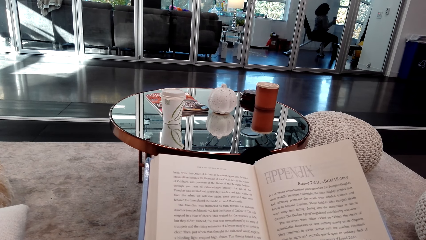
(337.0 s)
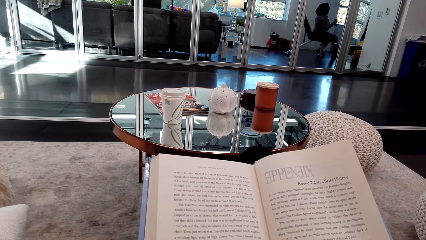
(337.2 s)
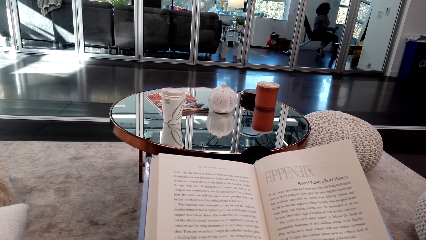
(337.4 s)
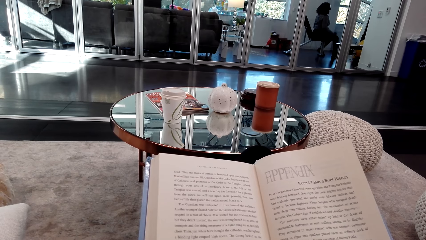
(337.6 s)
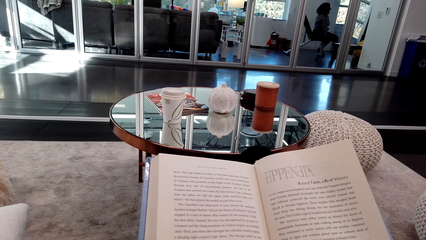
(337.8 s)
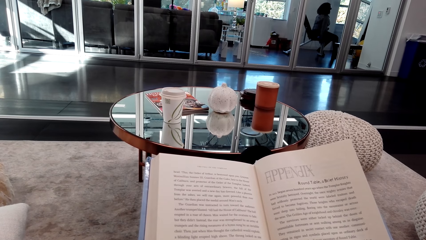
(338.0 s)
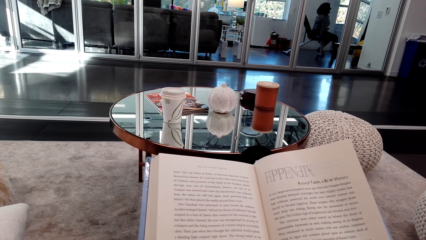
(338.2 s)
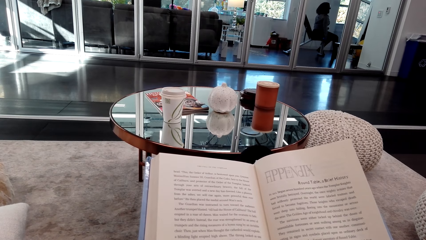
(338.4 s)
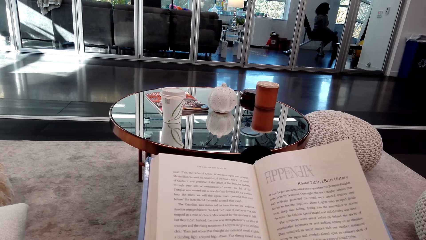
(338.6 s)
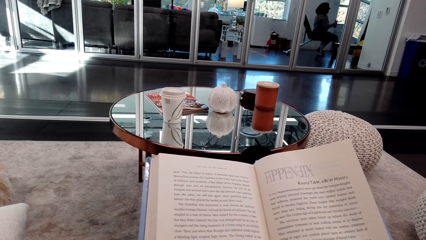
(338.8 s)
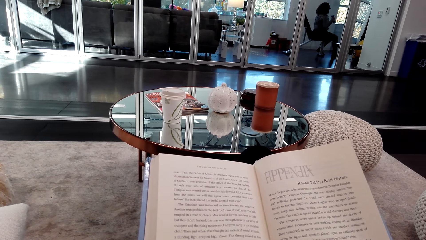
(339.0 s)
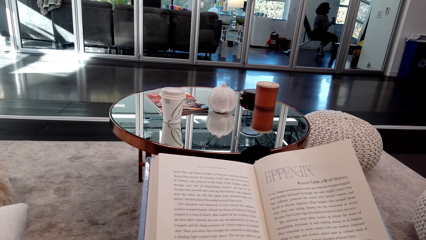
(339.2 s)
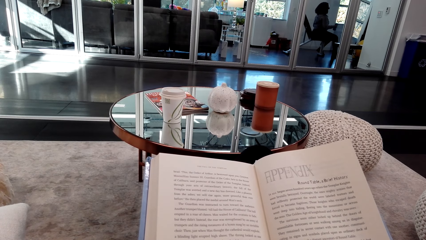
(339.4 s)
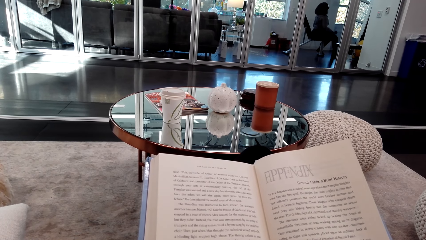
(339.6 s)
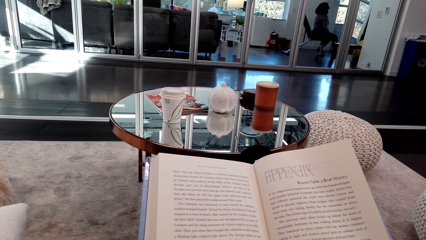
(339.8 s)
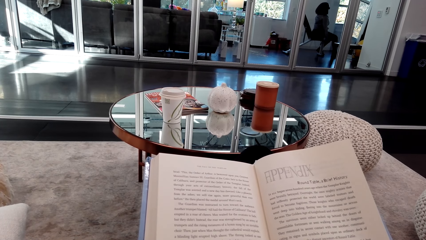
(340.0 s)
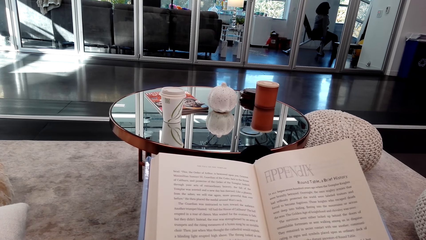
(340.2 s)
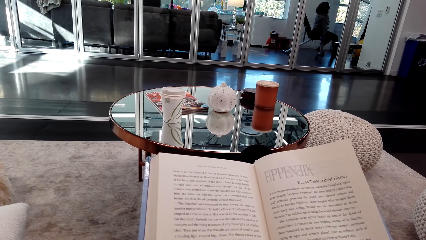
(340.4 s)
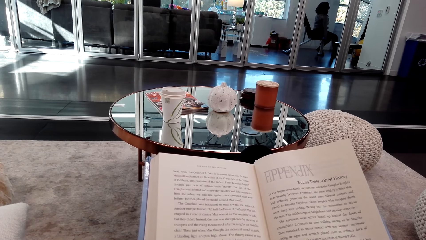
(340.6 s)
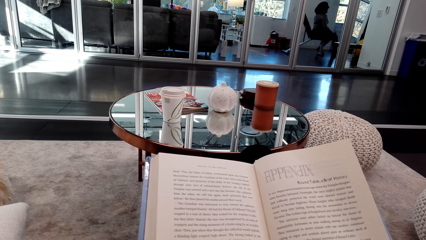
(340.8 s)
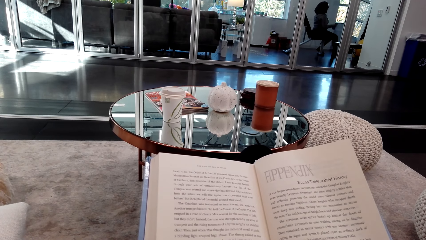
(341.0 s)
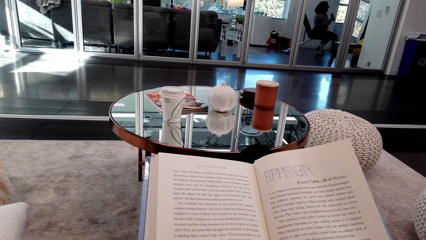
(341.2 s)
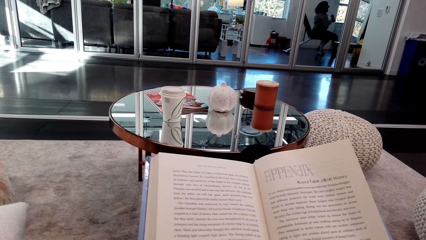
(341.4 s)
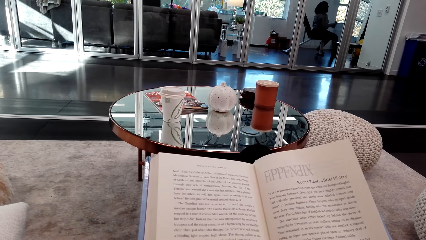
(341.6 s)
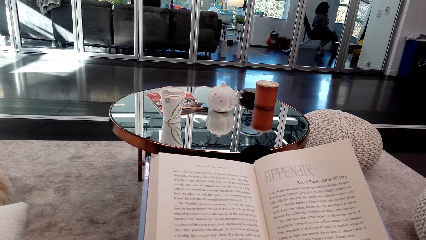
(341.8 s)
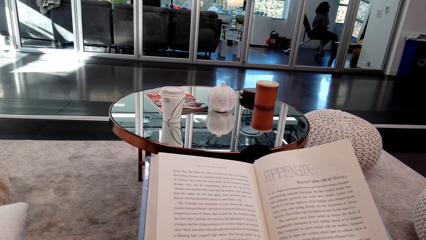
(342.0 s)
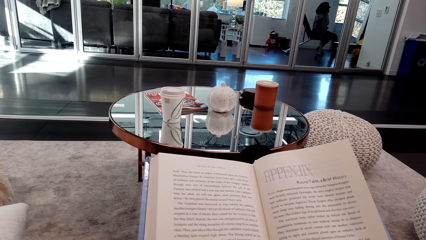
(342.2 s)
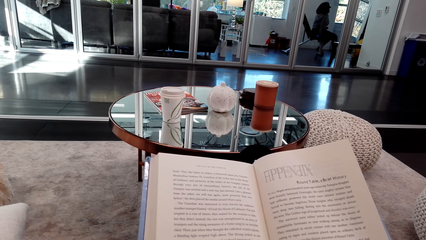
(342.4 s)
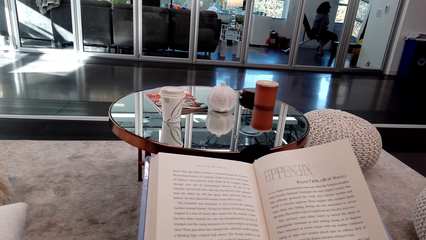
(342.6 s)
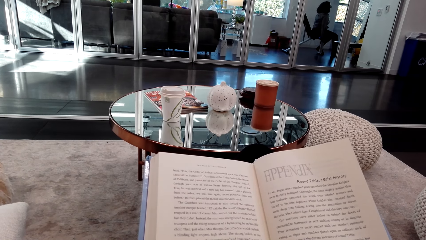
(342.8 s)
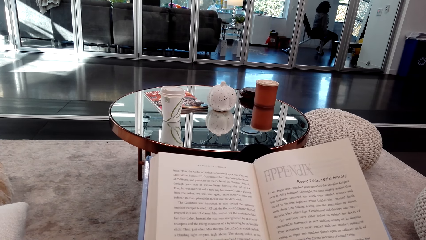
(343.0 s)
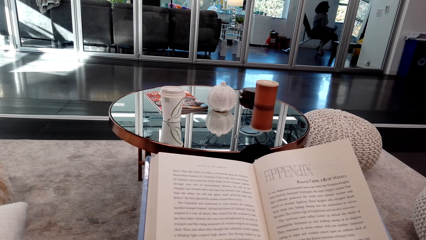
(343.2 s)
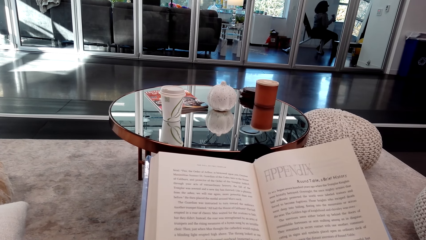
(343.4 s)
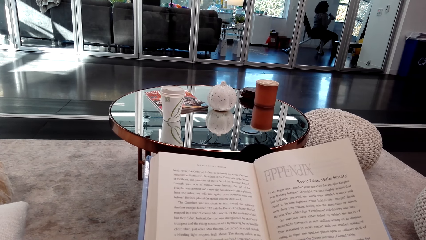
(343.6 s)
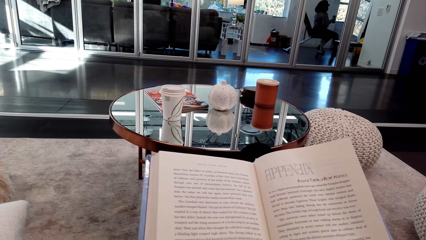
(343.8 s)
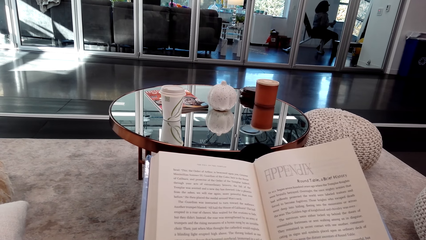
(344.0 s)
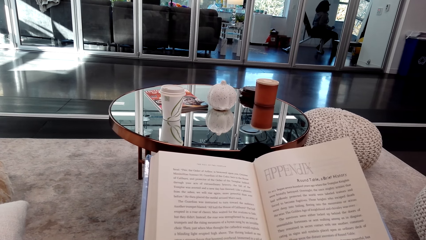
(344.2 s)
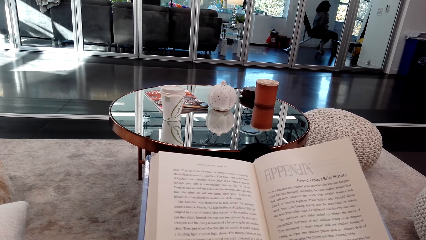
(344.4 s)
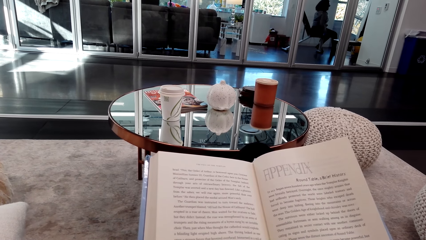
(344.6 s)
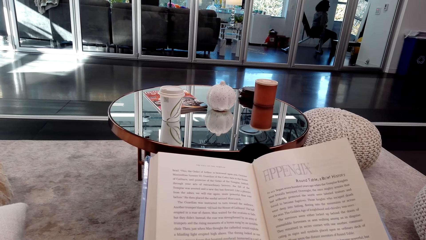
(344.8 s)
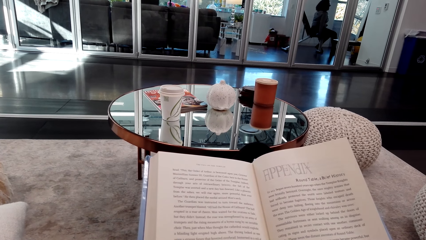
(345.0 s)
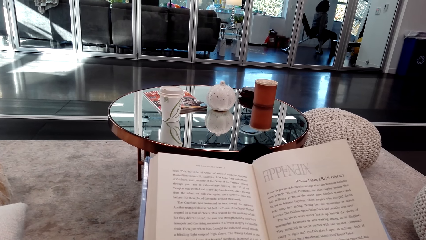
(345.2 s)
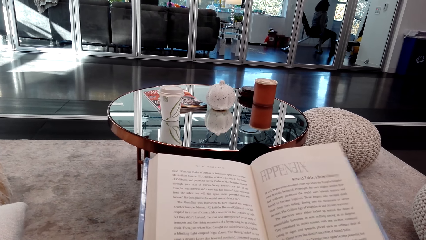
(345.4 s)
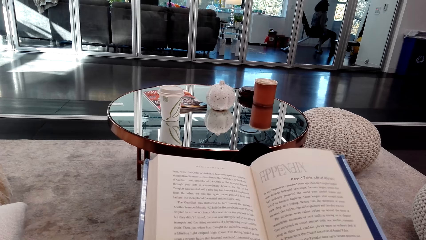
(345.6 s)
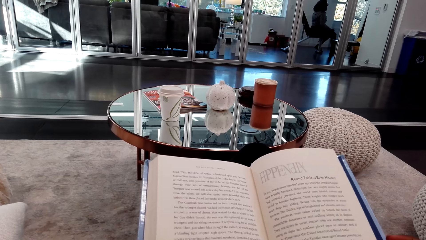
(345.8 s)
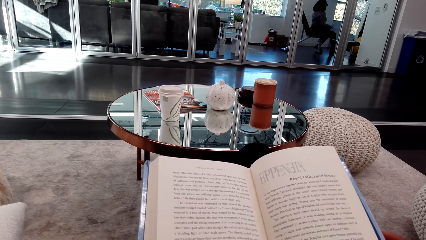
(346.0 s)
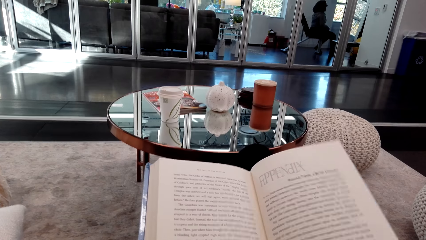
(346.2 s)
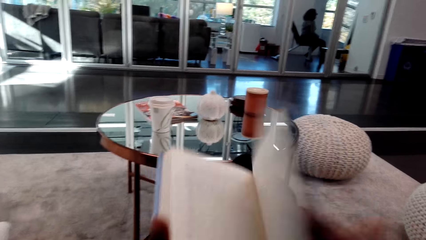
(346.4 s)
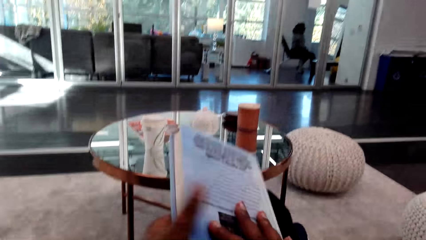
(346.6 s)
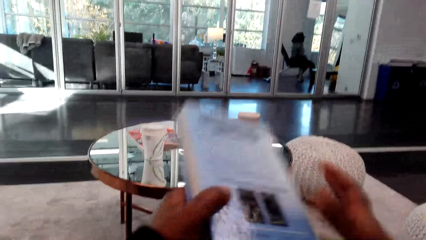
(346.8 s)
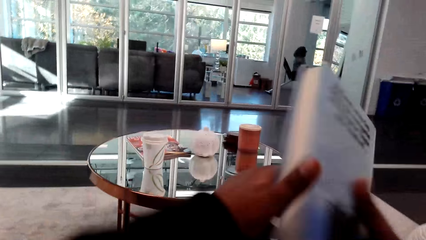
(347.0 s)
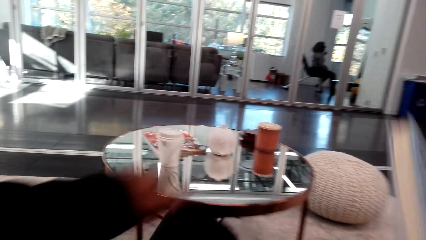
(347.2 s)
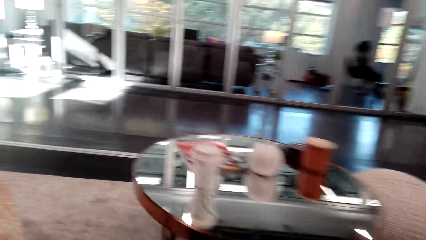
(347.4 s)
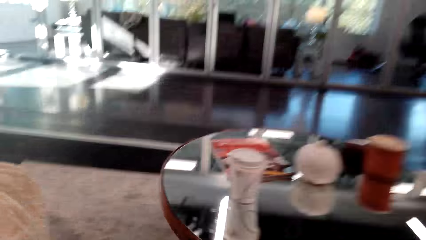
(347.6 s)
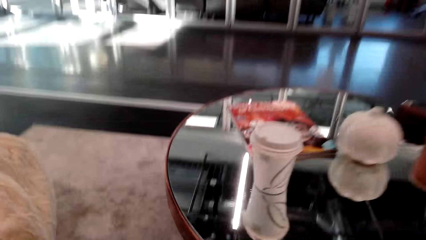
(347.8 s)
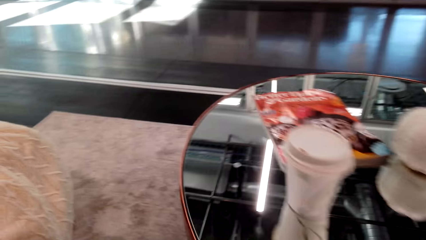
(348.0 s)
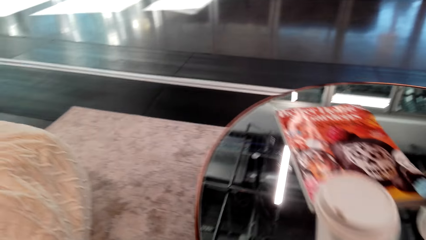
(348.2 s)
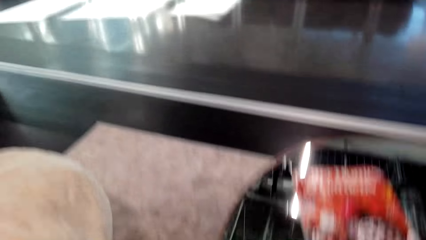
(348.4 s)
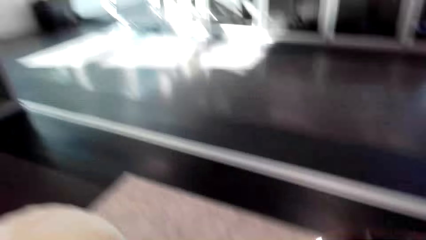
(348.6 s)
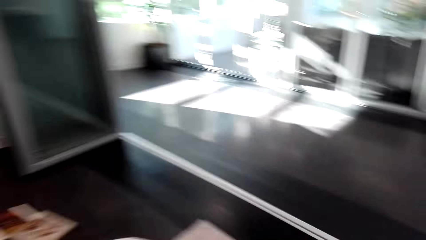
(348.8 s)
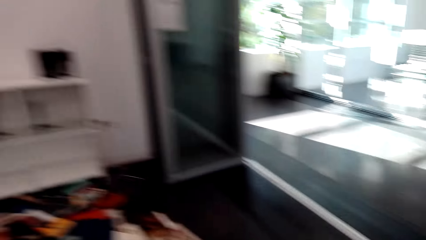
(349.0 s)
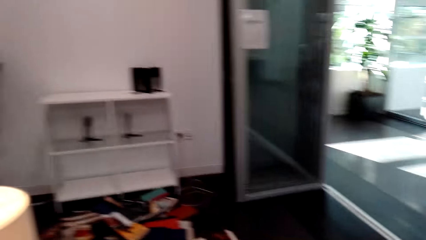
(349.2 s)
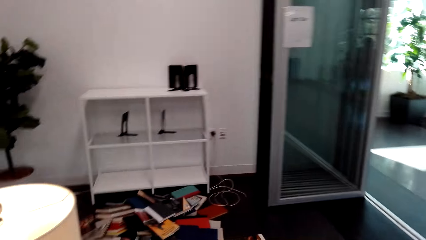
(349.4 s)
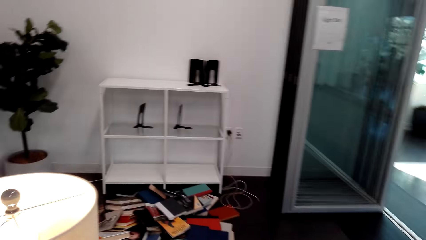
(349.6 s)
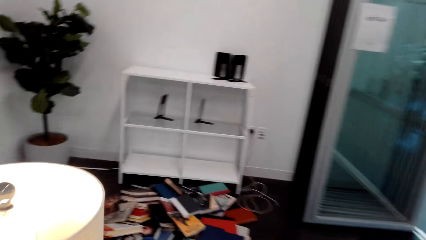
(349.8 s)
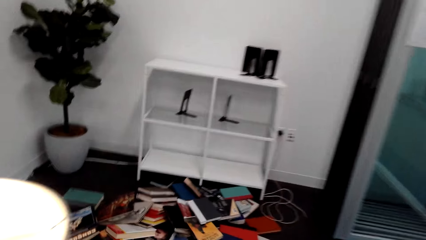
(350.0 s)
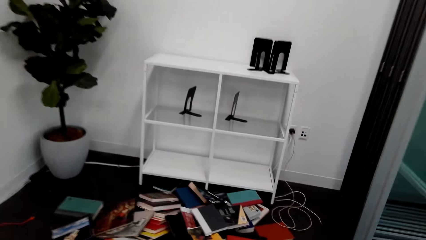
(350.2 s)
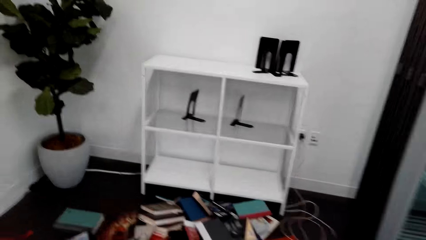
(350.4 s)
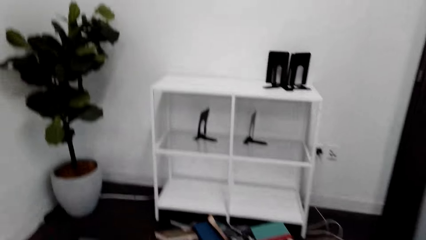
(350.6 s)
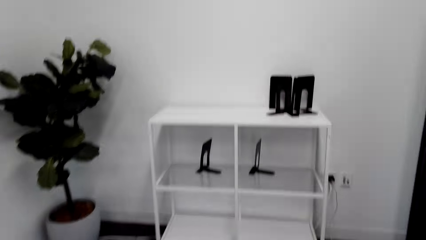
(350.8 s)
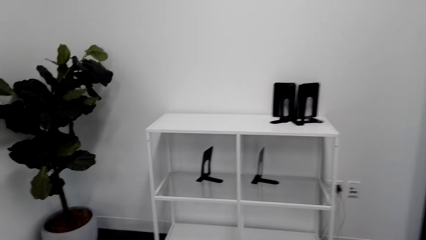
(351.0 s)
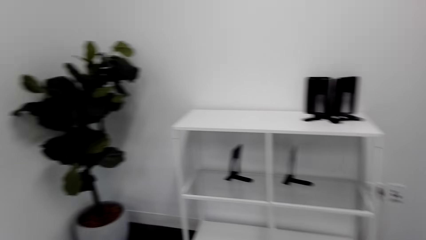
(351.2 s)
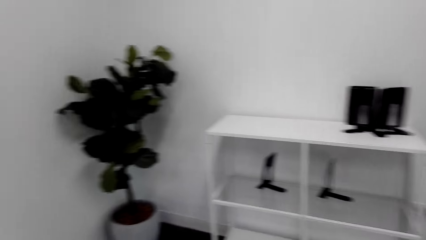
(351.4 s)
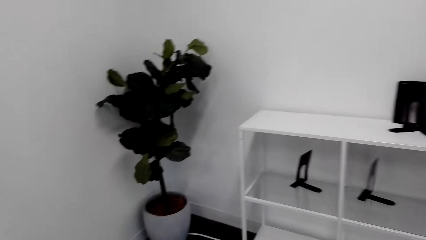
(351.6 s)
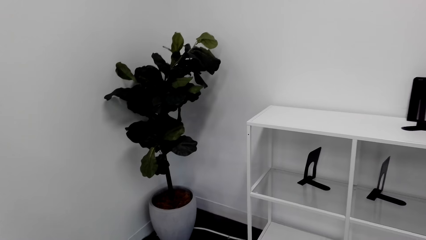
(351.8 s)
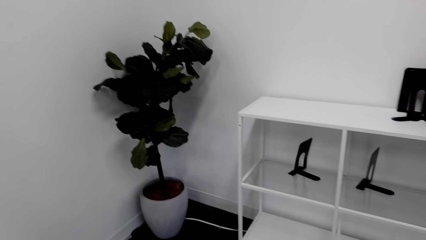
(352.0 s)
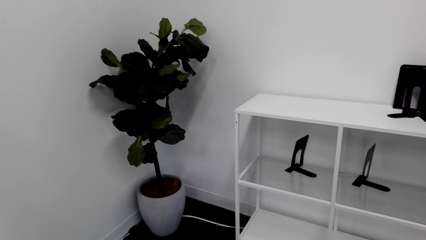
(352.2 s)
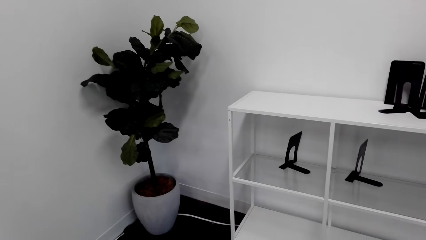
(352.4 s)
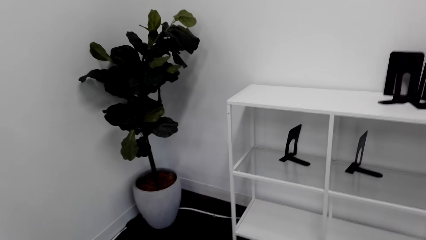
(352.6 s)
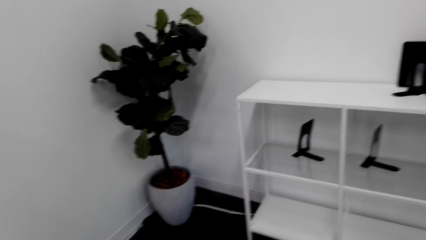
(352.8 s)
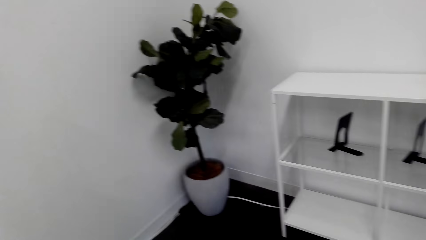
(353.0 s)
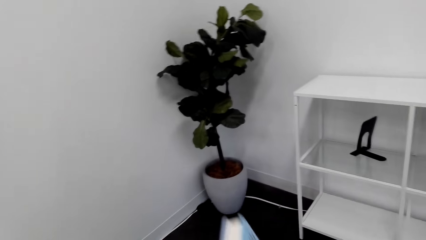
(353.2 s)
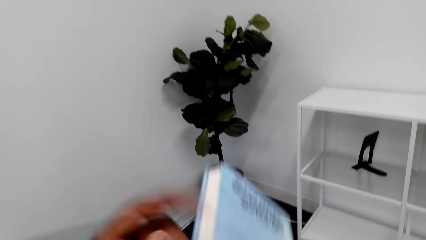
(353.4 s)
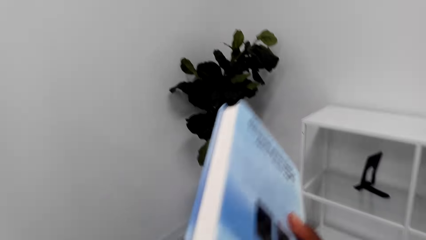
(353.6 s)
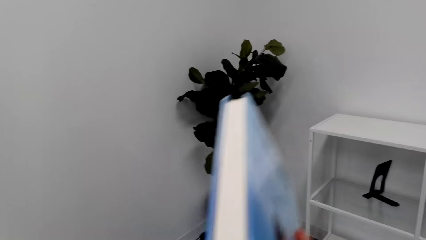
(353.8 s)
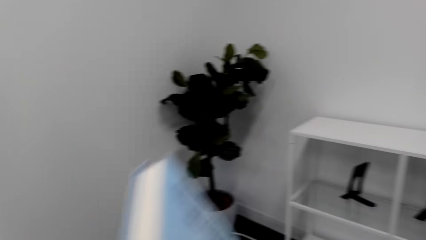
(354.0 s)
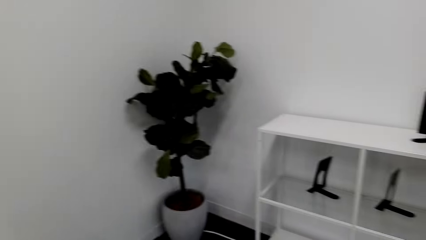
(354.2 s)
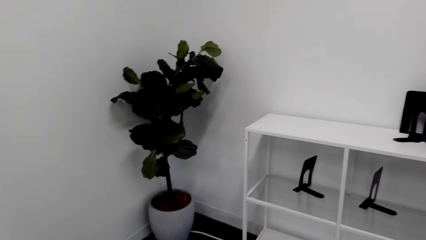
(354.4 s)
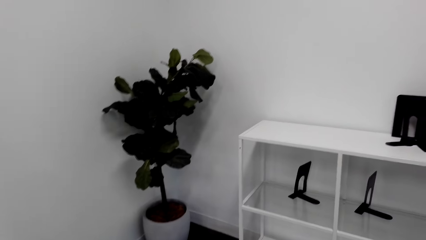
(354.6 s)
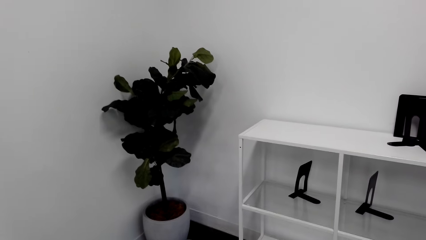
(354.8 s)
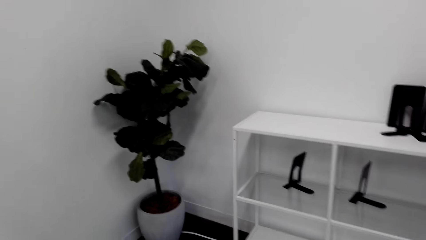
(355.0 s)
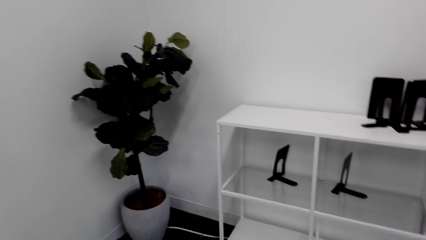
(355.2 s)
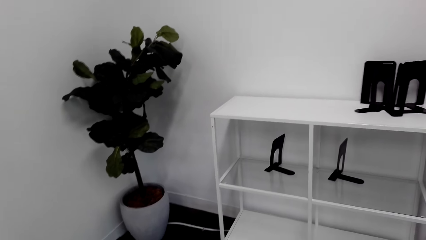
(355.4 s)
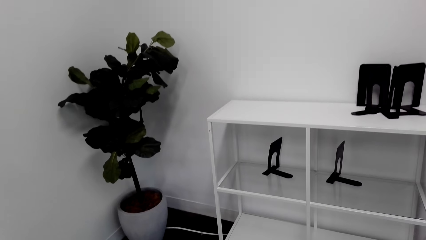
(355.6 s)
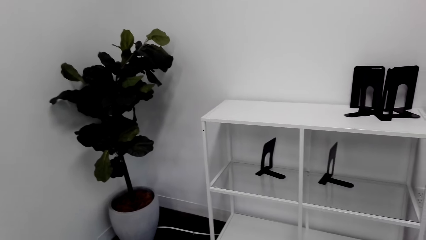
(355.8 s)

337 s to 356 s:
A woman lifts weights repeatedly. The camera wearer closes the book. They stand from a sofa. They walk around in the house. They adjust the book. They lift the book.
